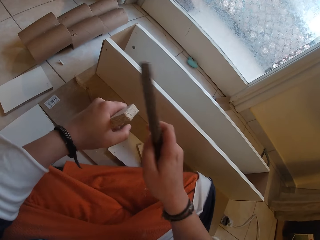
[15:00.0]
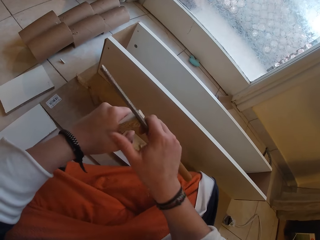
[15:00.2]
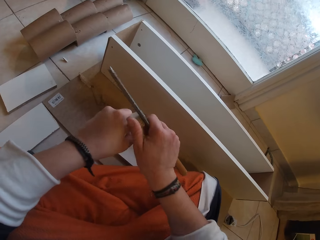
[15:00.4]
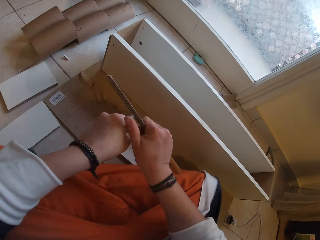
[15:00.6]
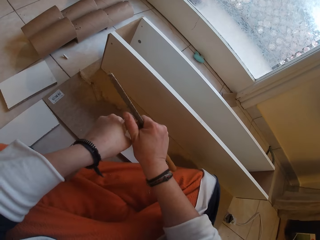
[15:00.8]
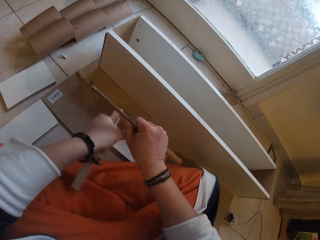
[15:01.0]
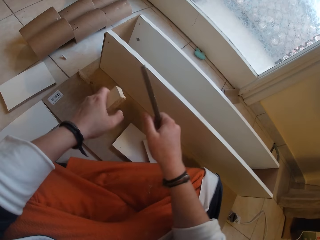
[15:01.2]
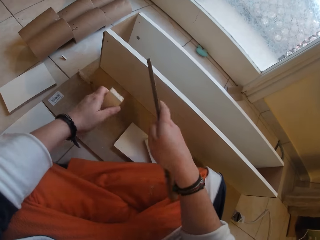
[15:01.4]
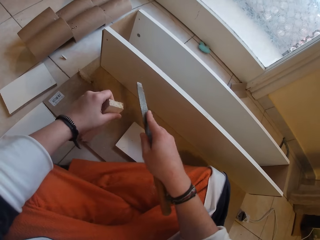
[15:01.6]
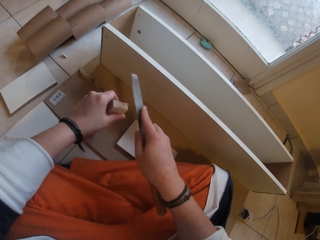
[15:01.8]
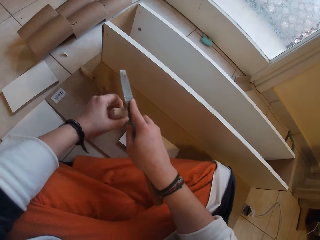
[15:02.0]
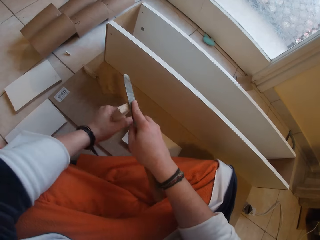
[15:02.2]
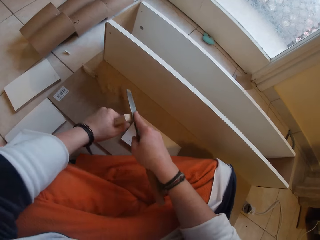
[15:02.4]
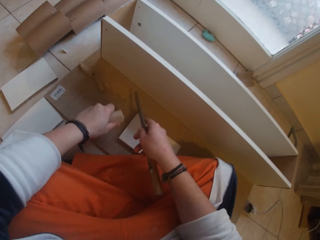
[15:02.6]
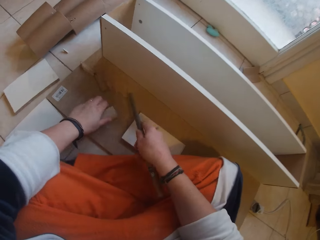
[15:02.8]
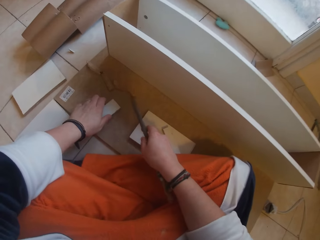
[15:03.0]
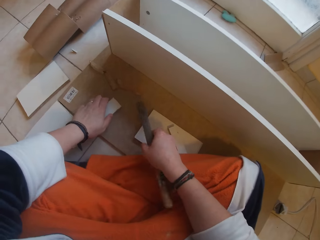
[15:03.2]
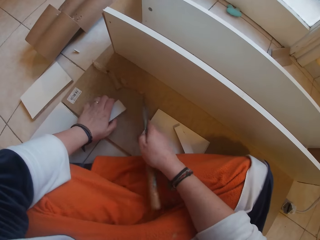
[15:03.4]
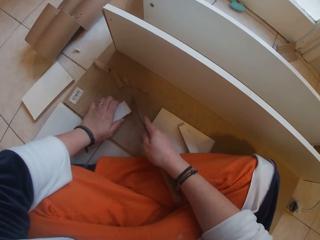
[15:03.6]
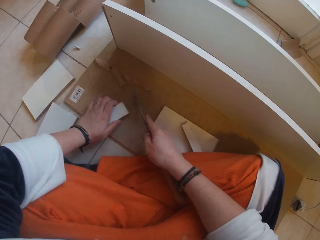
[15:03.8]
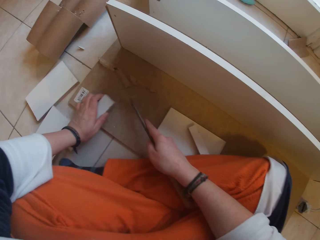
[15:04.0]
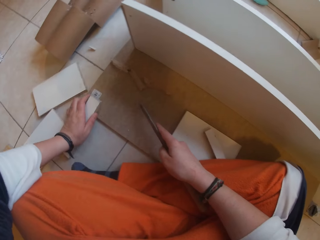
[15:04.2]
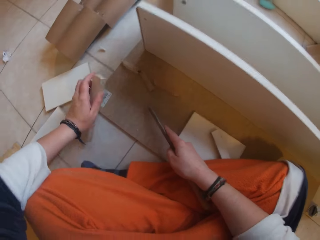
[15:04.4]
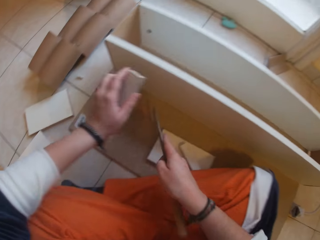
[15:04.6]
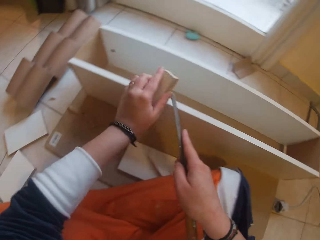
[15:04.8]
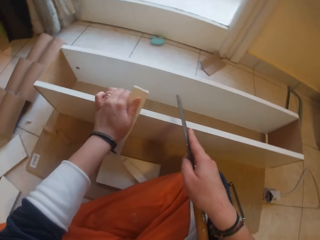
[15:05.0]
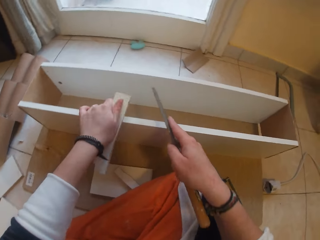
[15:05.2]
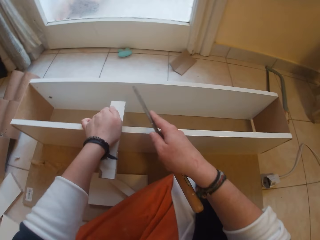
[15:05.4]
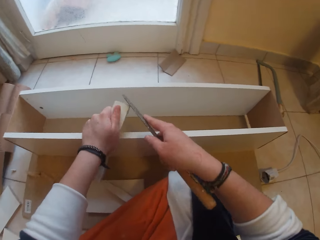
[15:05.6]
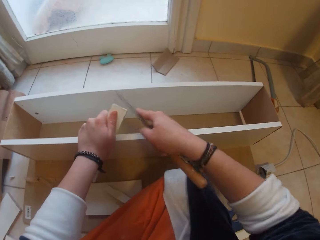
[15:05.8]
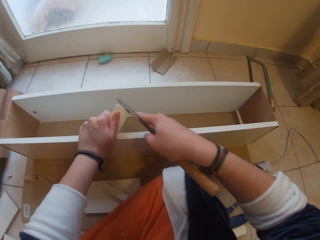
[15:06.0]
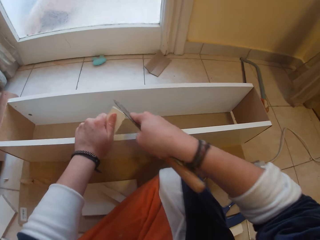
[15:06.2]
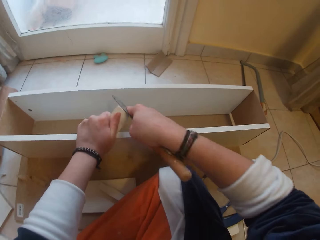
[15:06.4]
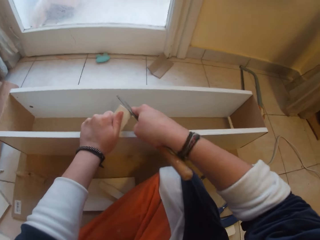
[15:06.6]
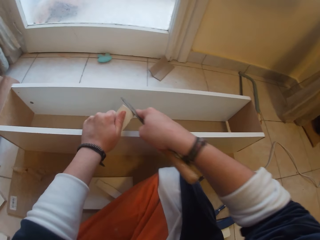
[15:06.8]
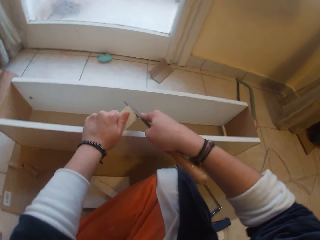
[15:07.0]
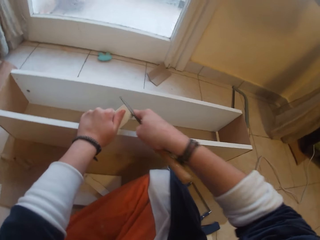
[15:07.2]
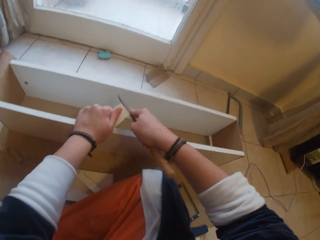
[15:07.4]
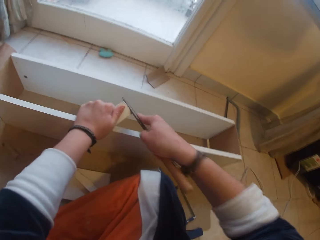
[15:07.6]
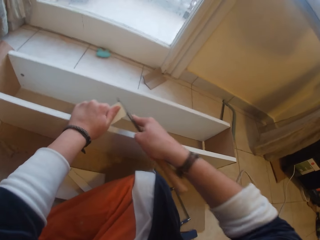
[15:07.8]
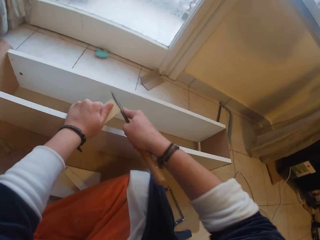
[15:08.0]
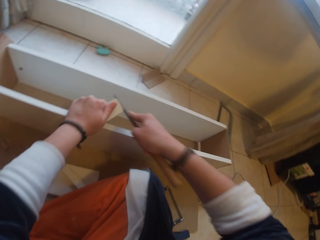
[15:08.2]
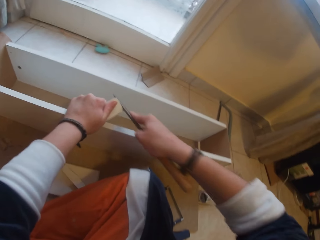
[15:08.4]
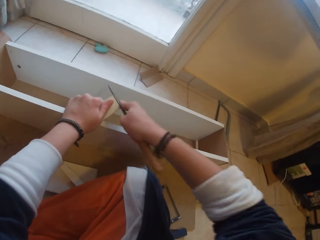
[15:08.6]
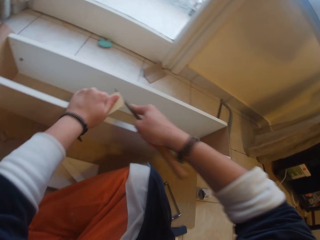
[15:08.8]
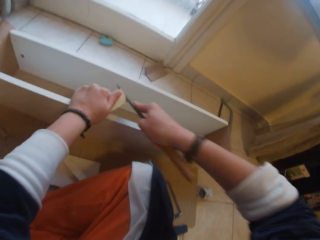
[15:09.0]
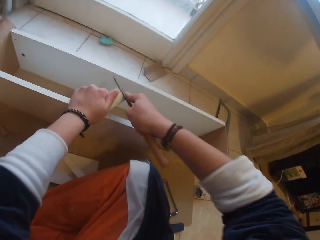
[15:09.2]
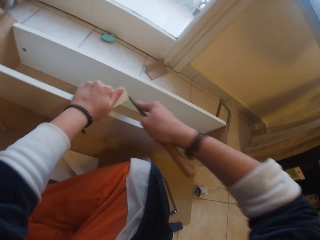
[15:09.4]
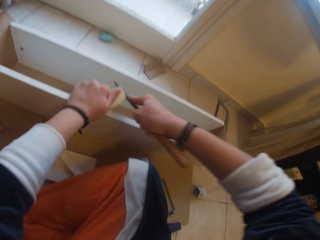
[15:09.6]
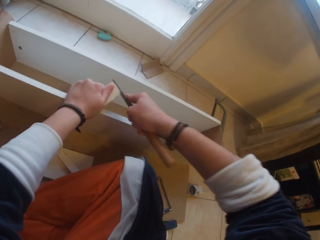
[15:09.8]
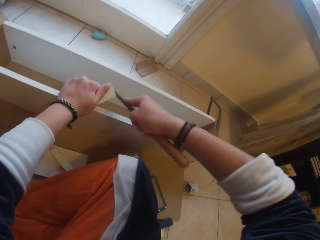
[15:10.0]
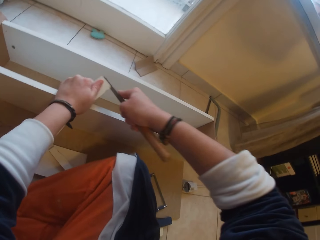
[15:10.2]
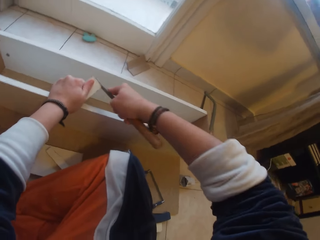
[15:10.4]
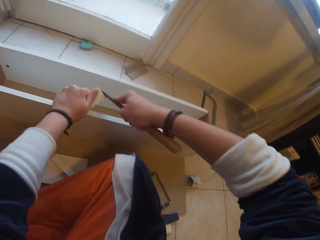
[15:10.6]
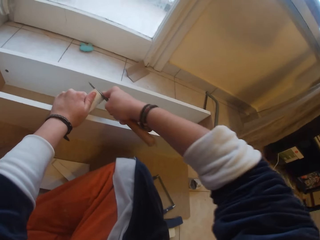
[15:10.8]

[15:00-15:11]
The camera wearer cuts an edge from the wood in her left hand with the file in her right hand. She files the wood in her right hand with the file in her left hand. She drops the wood in her left hand on the board. She lowers the file with the wood. She moves the wood in her left hand on the board. She places the wood in her right hand on the shelf. She files the wood in her right hand with the file in her left hand.

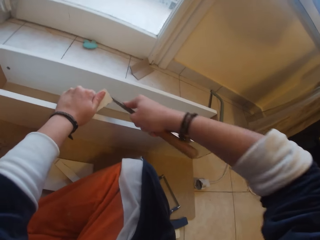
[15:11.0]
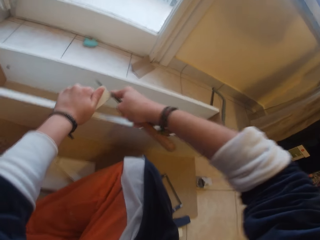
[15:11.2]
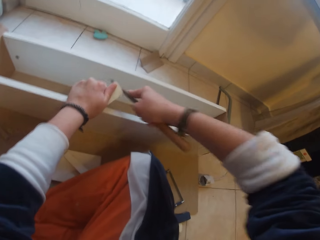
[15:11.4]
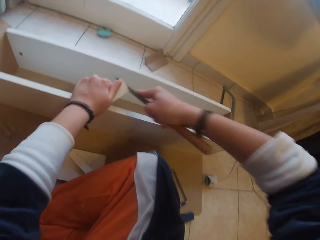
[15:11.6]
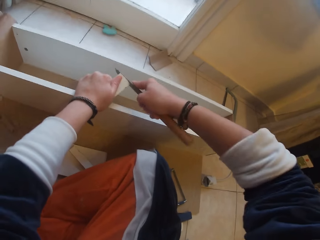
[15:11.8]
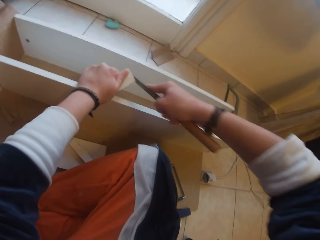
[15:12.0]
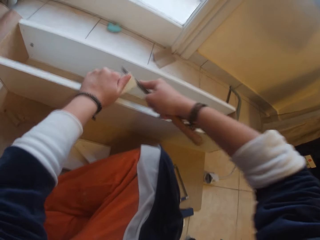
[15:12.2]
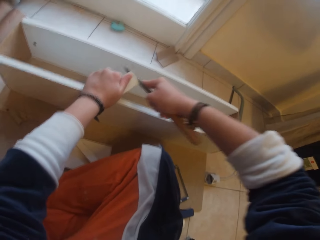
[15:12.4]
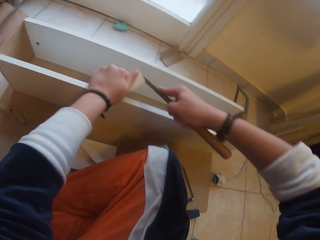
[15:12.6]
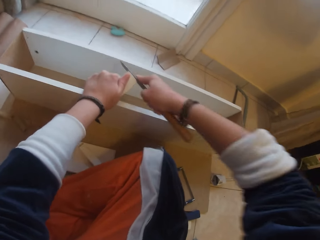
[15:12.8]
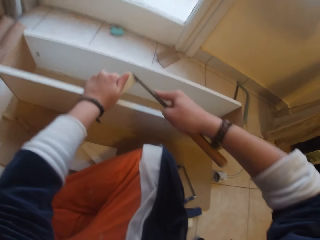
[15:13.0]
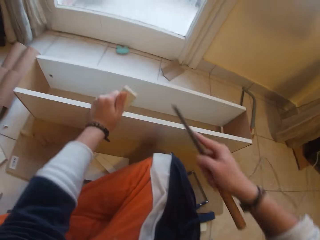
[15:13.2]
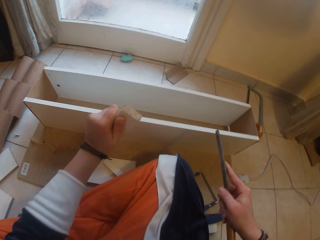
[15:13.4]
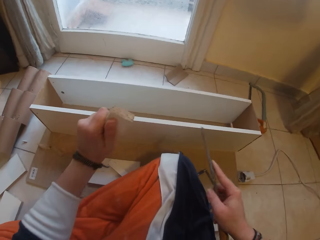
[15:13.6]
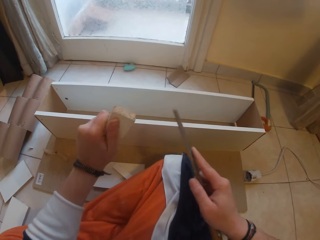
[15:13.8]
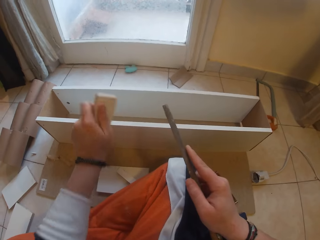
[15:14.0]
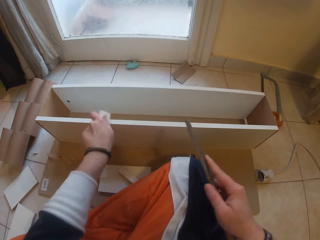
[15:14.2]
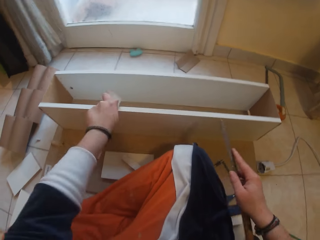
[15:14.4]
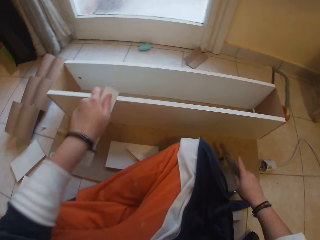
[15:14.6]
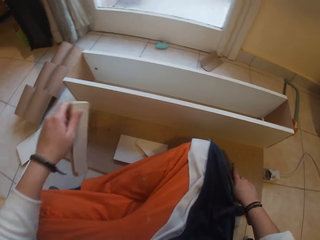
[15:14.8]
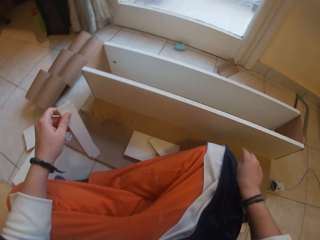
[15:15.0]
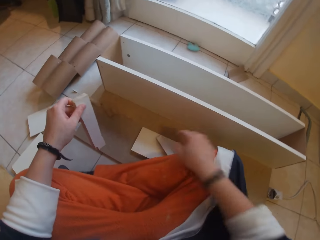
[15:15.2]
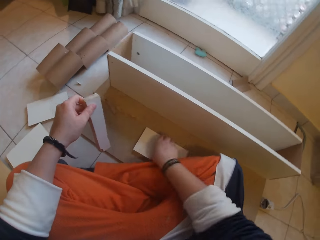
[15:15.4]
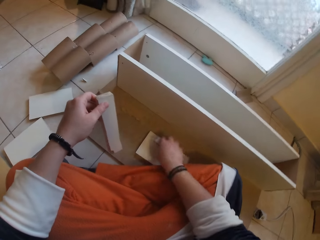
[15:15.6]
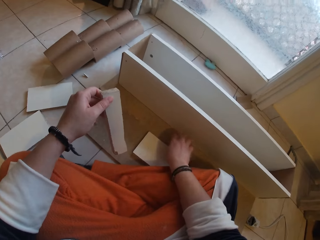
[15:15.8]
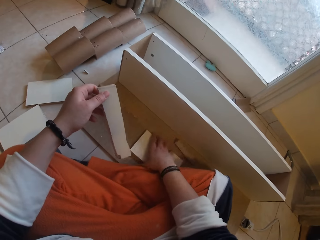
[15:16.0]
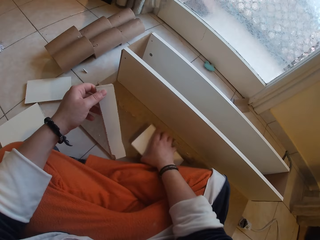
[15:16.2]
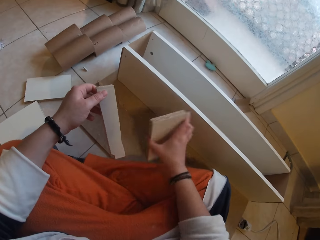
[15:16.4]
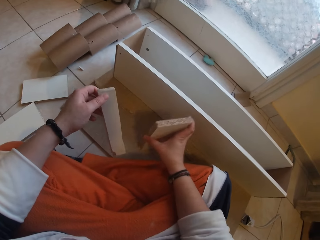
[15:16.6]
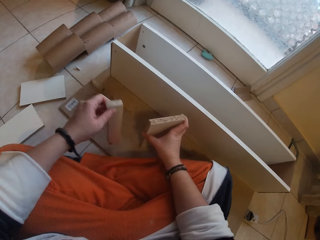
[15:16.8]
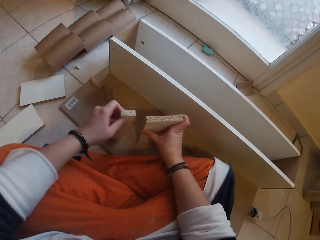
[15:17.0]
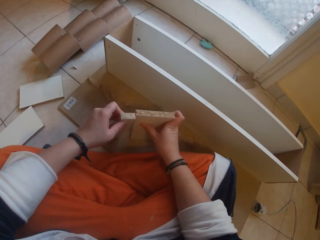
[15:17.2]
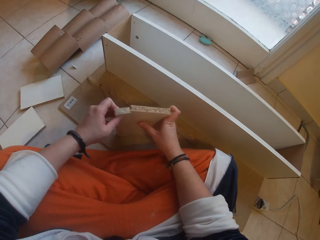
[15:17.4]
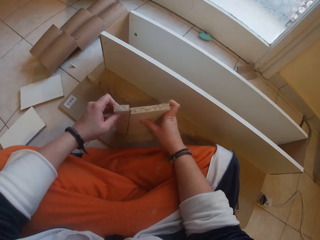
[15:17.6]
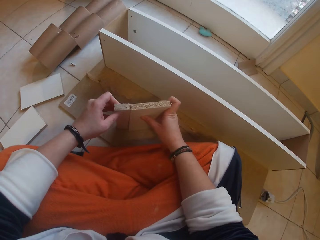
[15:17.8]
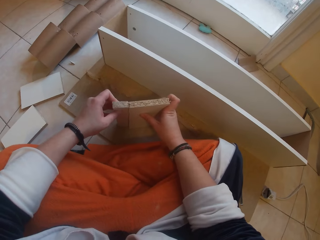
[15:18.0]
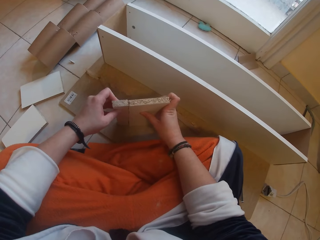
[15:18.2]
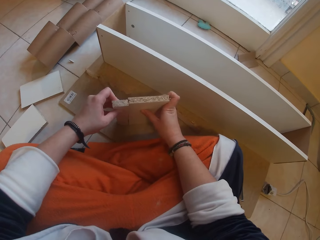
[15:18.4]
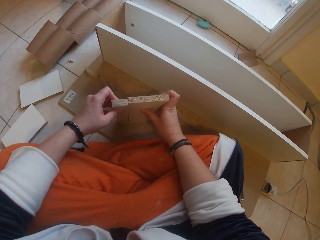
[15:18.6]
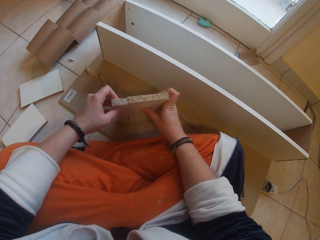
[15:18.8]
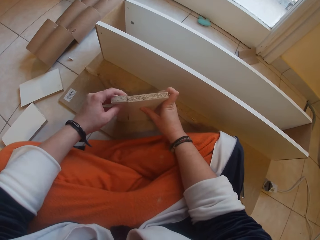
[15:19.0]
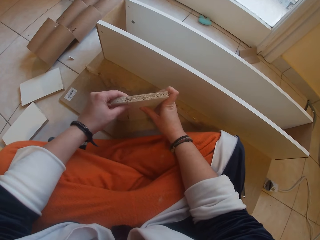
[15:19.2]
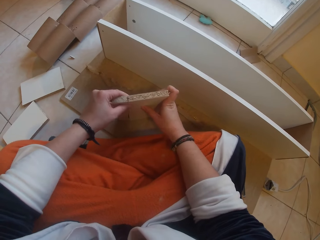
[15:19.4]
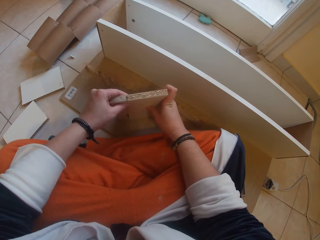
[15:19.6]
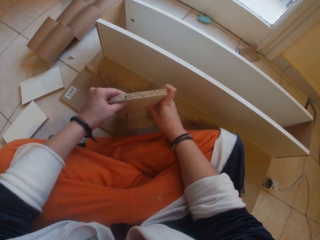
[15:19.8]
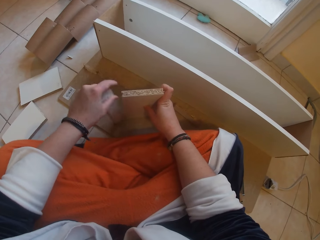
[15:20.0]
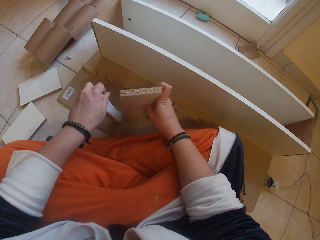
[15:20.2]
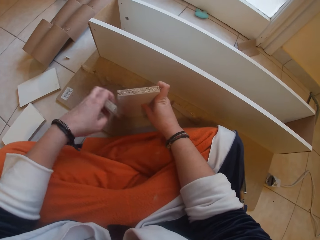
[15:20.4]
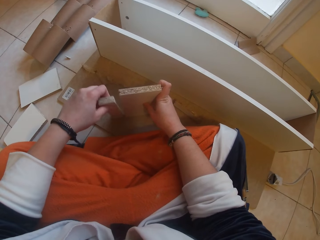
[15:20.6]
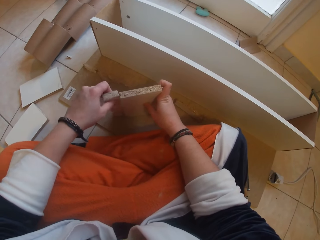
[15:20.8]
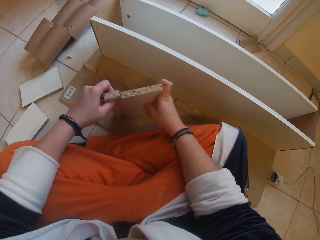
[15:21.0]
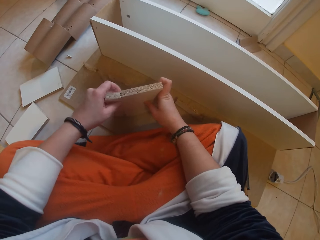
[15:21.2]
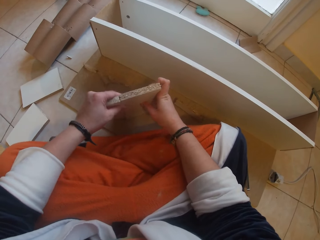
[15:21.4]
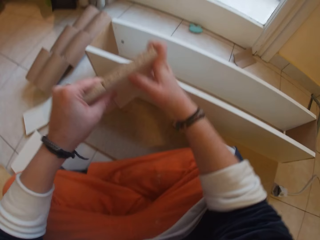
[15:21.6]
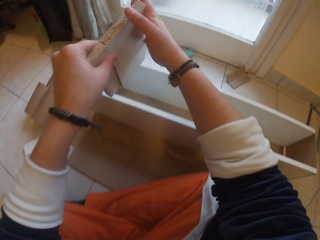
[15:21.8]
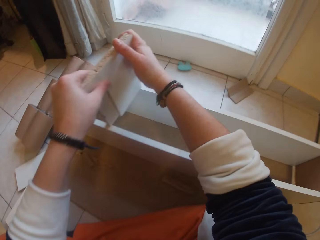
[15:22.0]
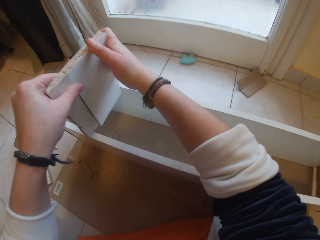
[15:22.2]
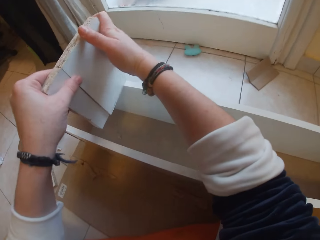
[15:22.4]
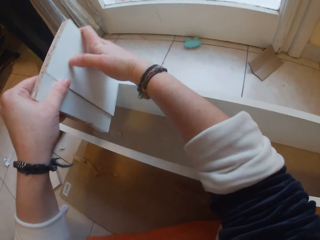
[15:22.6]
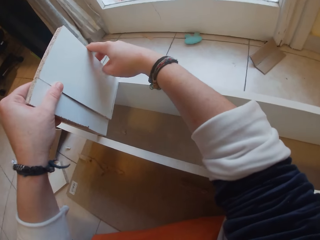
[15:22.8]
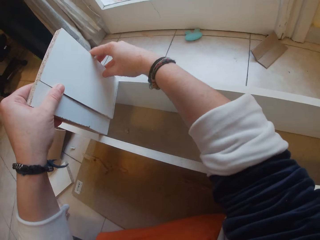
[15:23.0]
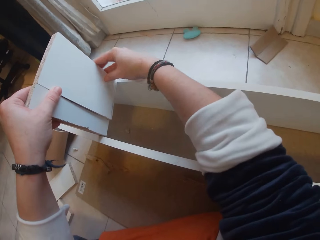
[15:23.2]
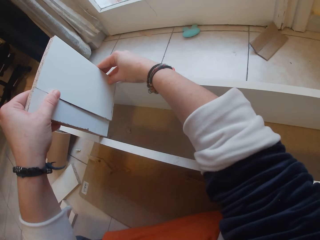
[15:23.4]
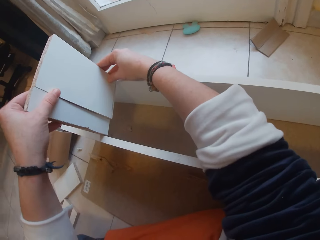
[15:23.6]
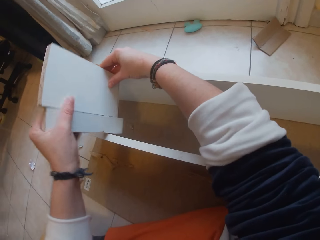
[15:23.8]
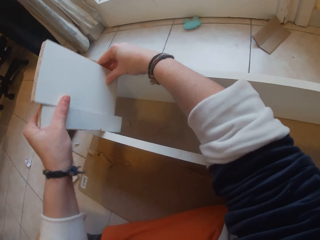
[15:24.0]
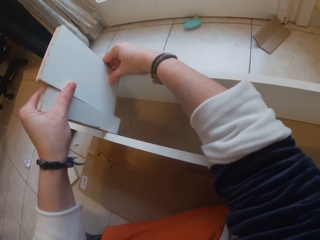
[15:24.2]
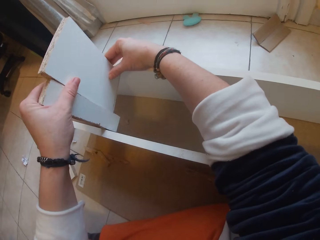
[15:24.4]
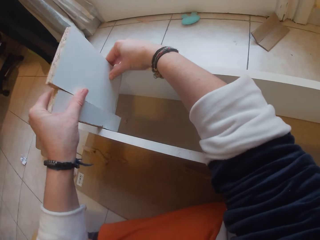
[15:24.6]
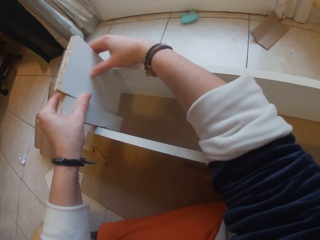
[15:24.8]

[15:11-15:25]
The camera wearer removes the wood in her left hand from the shelf. She removes the file in her right hand from the wood in her left hand. She looks at the wood. She hits the wood in her left hand on the shelf. She drops the file in her right hand on the coping saw. She picks up a wood with her right hand from the wood on the board. She drops the wood in her right hand on the board. She picks up the wood with her right hand from the board. She differentiates the wood. She places the wood in her right hand on the board. She places the wood in her left hand on the board. She puts the wood in her hands together. She turns the wood in her left hand on the board. She fixes the wood in her hands into the shelf. She puts the wood between the wood.
